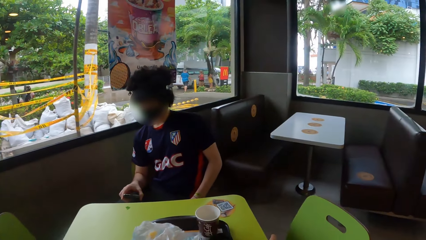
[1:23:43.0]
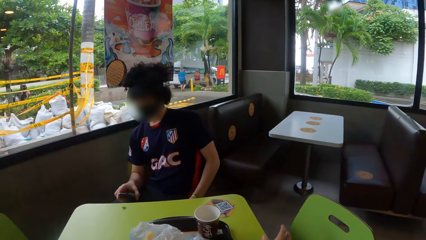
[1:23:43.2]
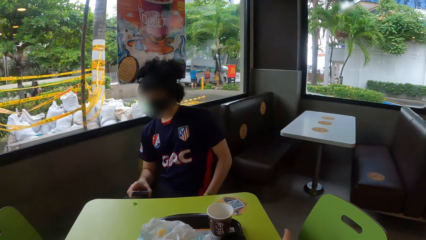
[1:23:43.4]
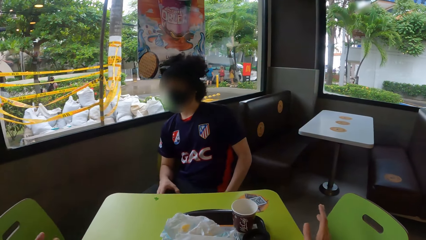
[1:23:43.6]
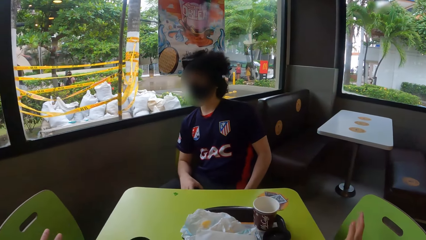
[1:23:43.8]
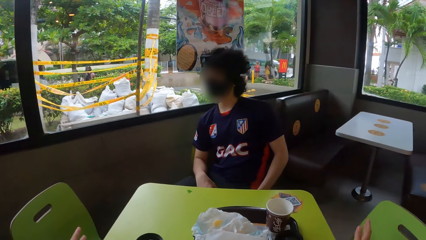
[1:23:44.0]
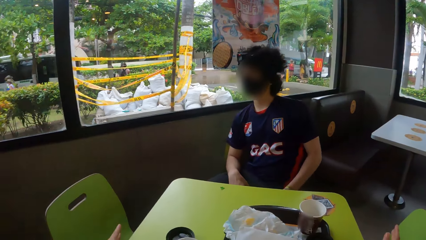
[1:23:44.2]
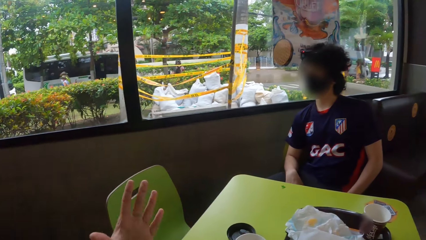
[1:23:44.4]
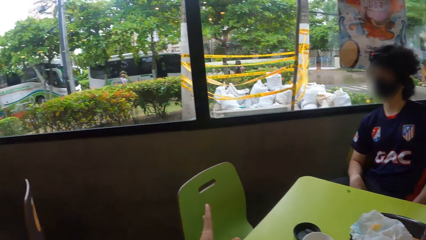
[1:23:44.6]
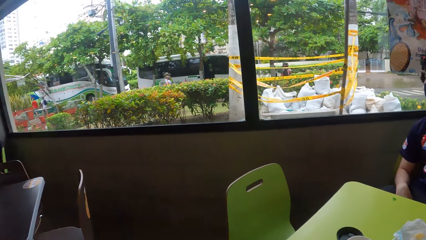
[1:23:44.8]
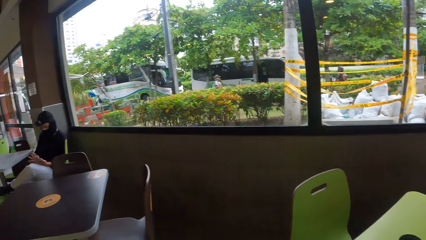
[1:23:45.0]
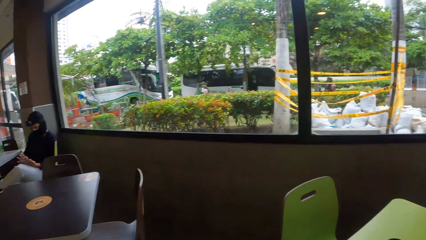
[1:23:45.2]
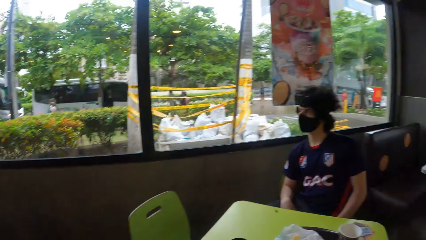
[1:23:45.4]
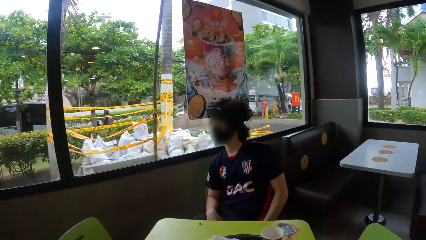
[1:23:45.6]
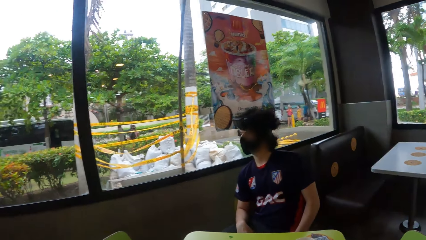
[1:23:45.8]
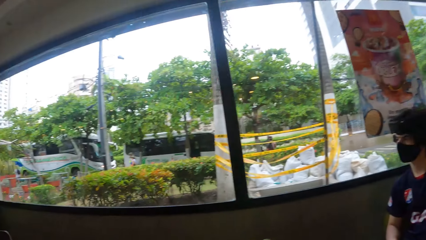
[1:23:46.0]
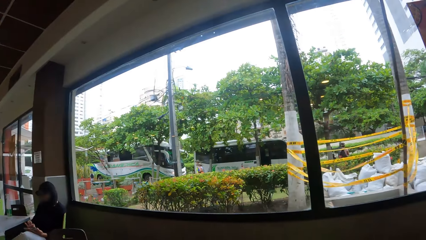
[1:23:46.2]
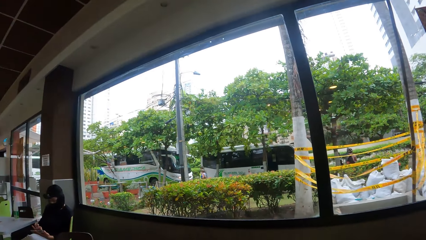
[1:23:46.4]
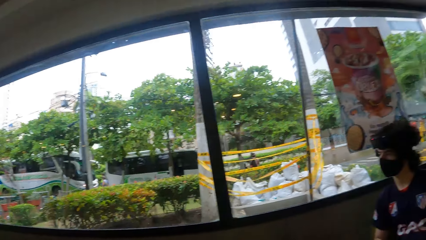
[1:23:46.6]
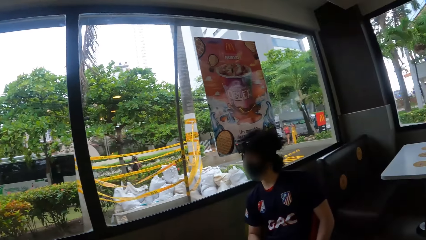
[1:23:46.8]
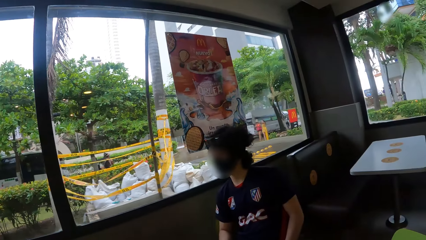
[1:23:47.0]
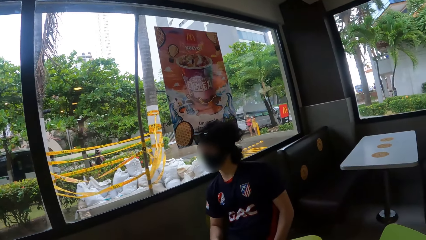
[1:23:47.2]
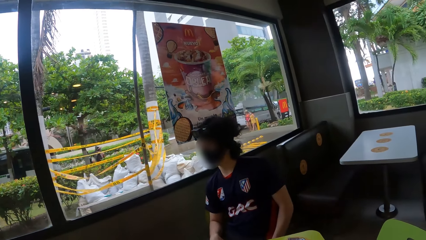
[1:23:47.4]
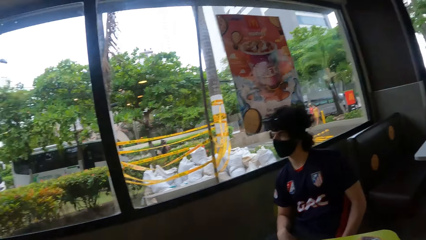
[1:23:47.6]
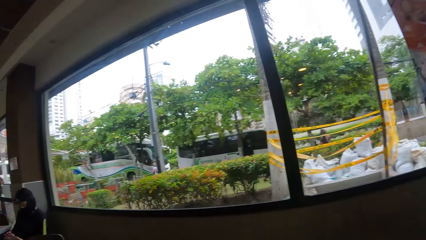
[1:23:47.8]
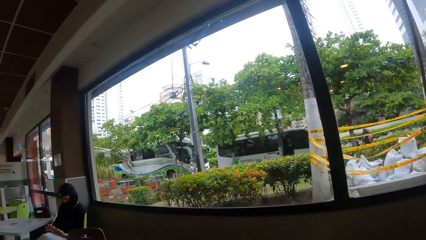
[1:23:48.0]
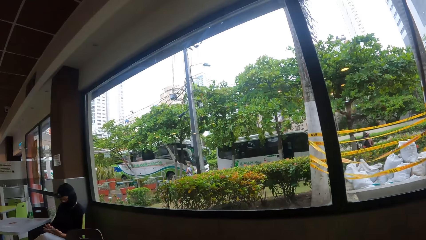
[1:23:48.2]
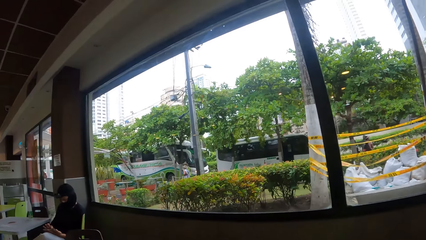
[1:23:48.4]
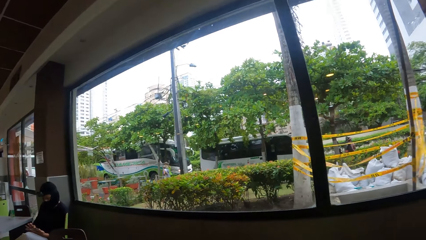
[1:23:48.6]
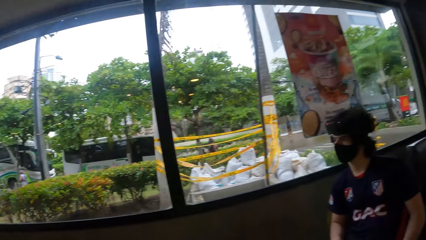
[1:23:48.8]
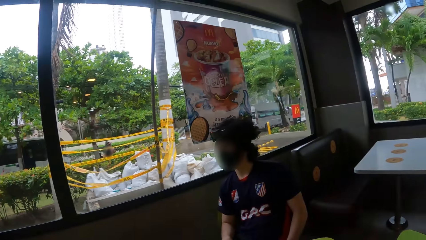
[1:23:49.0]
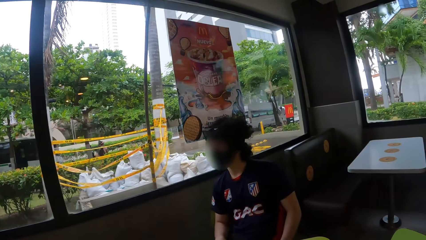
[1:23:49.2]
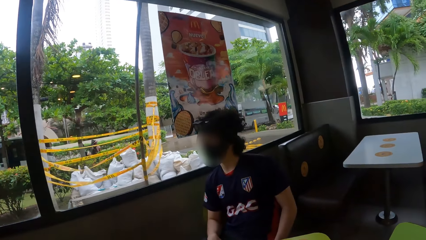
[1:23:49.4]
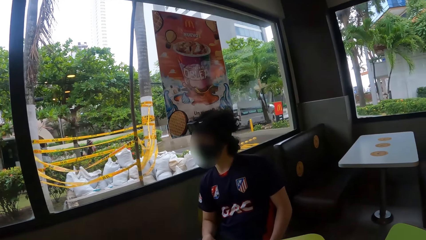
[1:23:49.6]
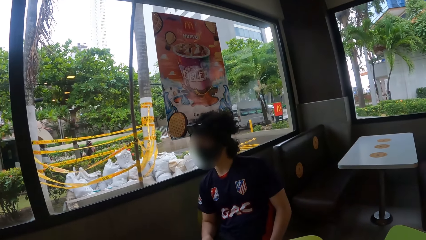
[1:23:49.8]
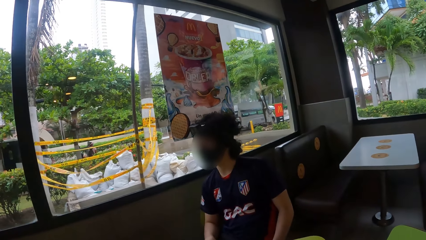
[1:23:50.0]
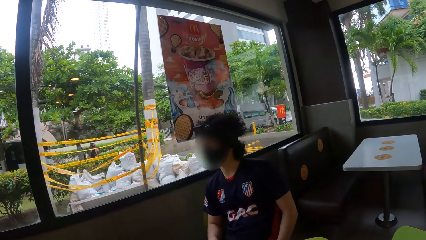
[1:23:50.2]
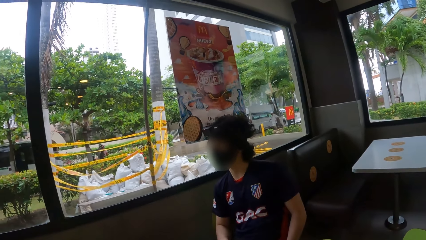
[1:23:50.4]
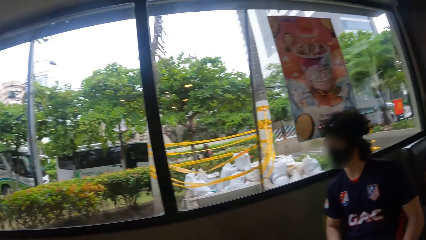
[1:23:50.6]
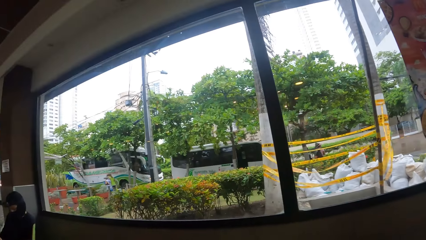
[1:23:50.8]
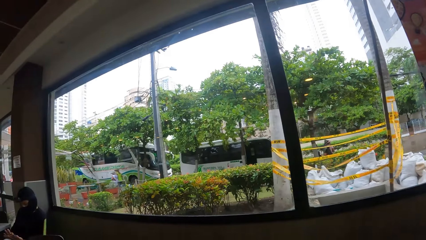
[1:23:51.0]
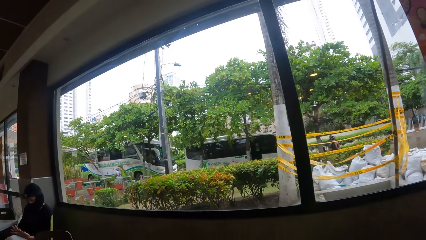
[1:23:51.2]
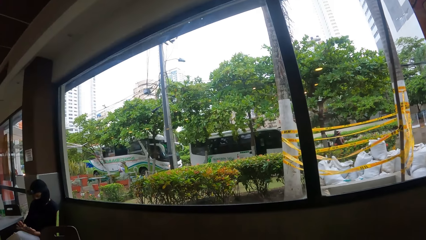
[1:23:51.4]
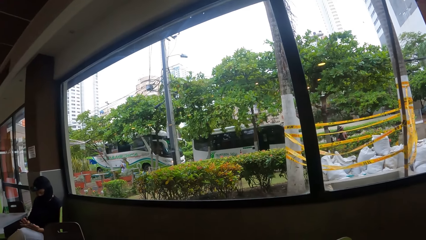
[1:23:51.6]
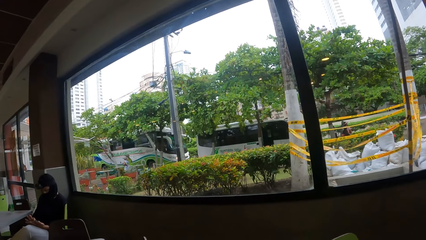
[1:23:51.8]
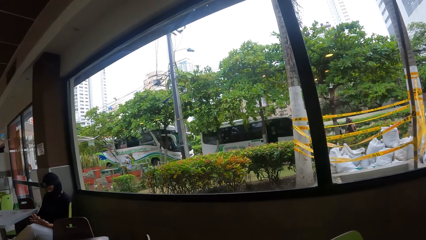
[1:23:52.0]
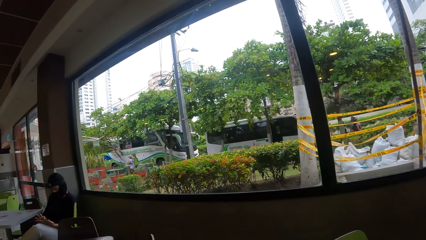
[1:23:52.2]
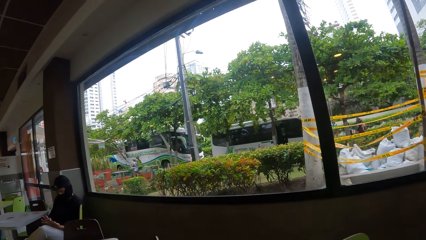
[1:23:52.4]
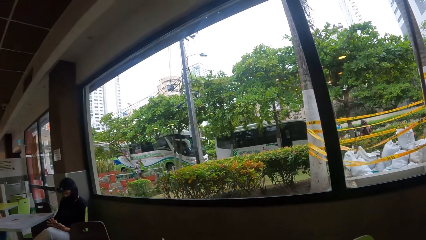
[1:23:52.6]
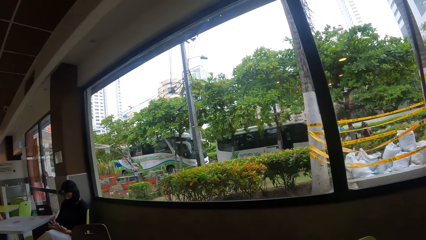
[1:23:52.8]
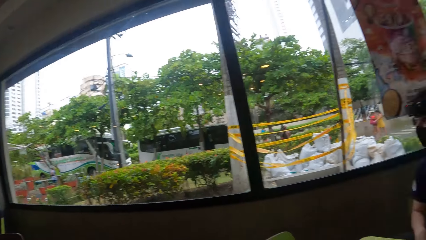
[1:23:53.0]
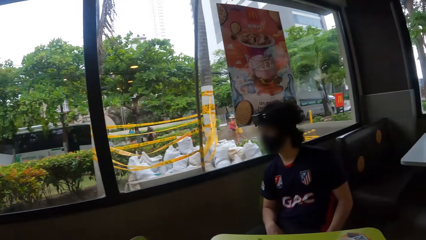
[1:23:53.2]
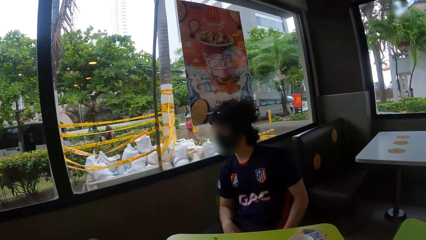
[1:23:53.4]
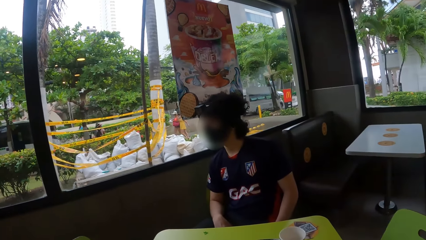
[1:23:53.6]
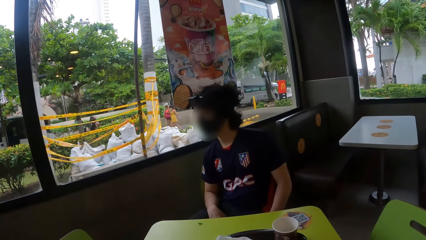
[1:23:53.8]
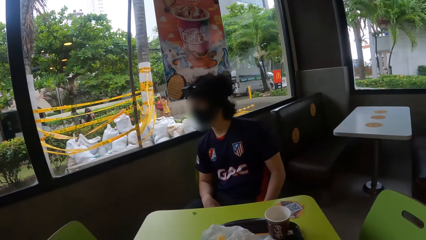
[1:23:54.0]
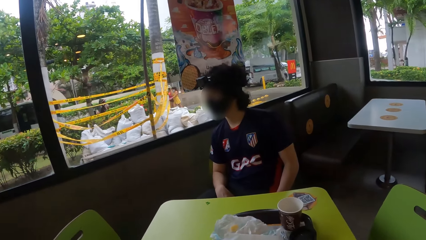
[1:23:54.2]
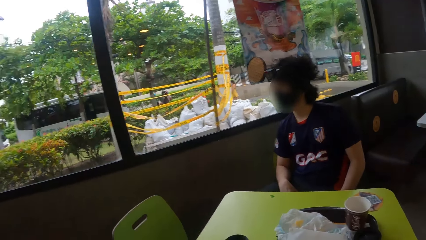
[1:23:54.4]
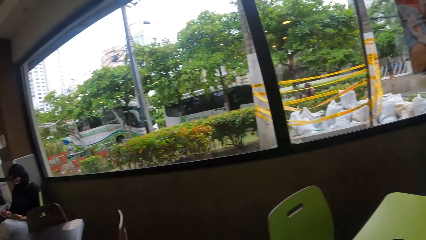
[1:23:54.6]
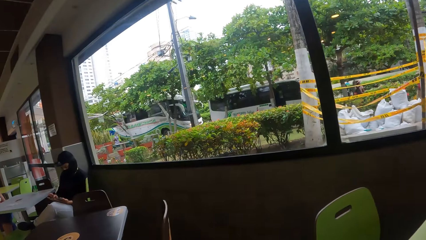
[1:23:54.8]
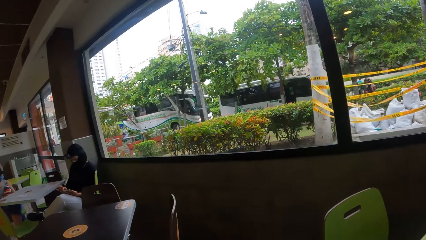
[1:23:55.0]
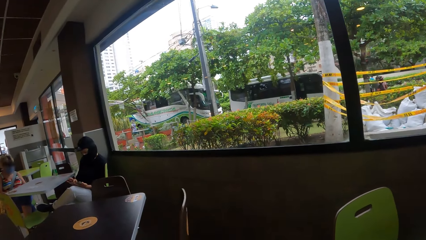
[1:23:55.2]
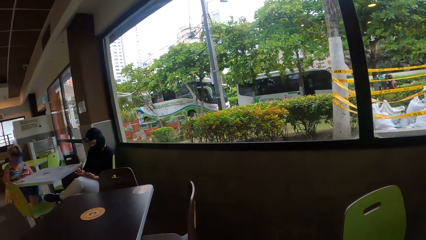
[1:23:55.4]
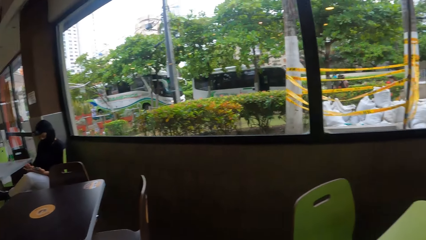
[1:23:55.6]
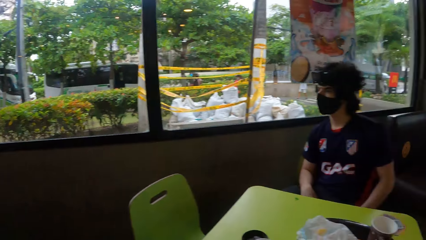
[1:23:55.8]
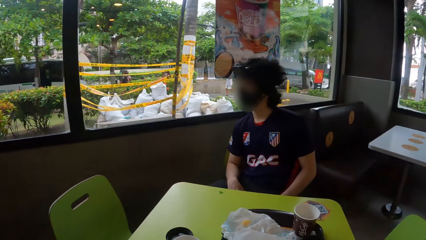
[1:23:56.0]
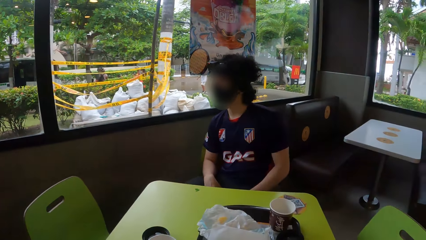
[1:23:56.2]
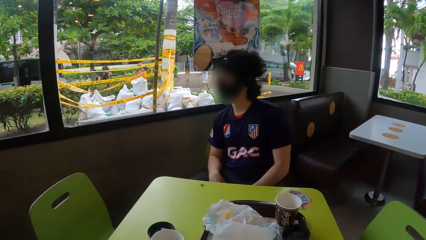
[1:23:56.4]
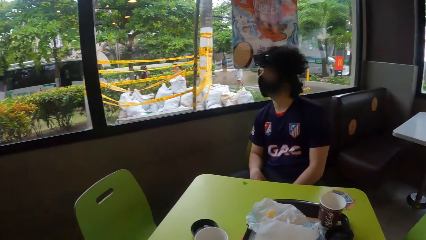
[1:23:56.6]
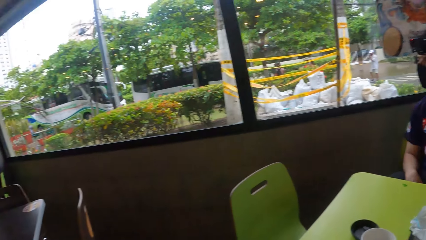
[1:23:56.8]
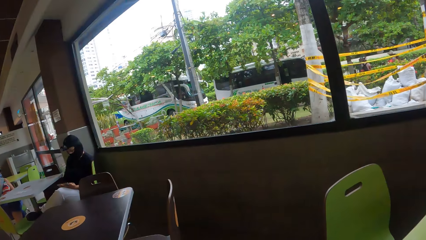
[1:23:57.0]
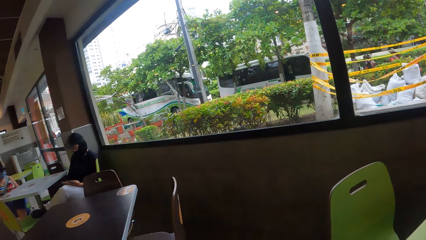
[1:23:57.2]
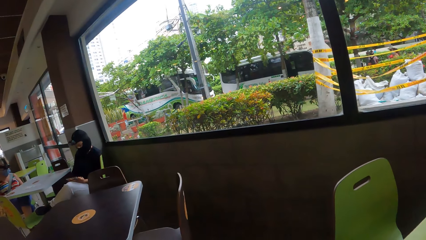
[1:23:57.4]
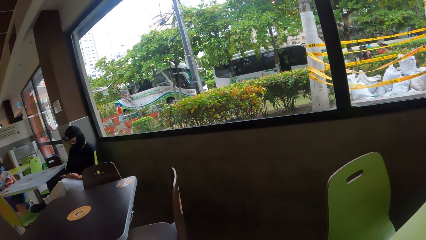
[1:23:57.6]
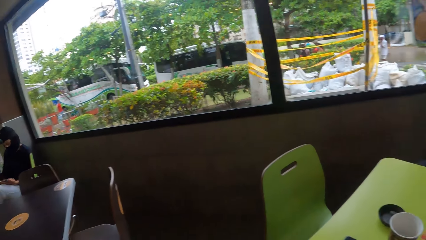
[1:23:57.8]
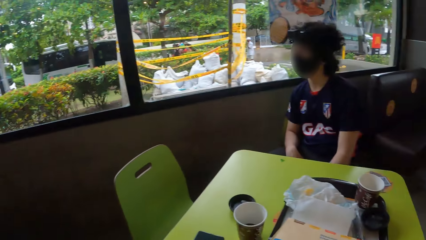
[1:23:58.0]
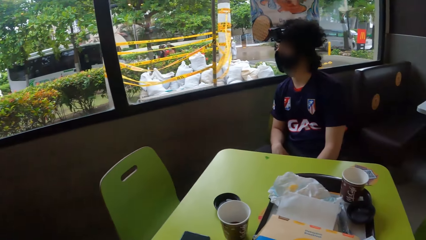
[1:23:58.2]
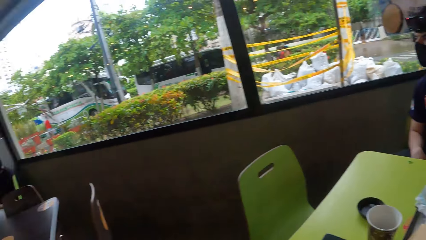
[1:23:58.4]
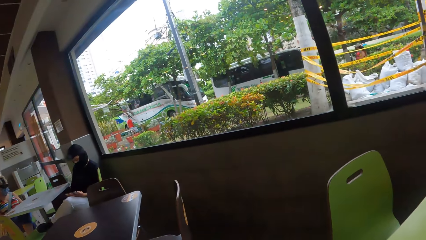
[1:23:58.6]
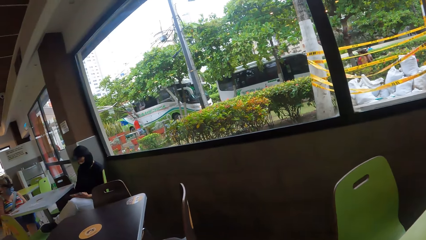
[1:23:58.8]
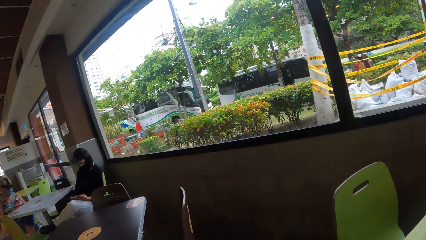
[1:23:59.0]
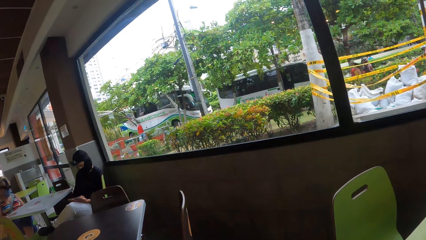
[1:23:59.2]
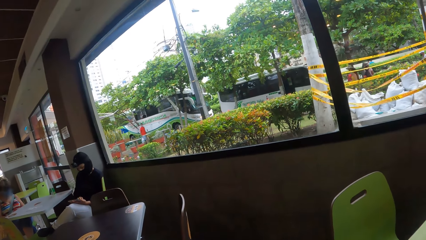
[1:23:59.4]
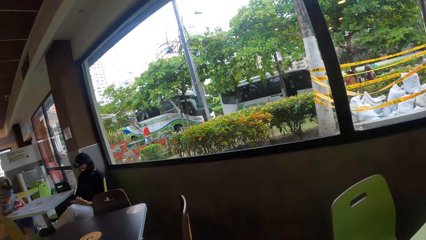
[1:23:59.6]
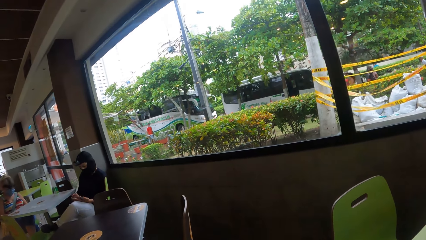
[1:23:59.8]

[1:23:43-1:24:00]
The camera wearer interacts with a man. They look around the cafeteria. They look around.
